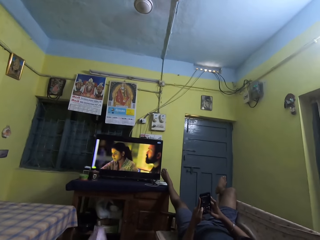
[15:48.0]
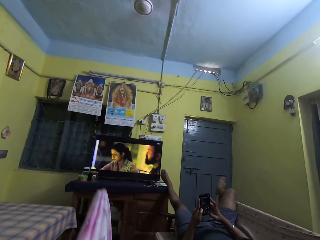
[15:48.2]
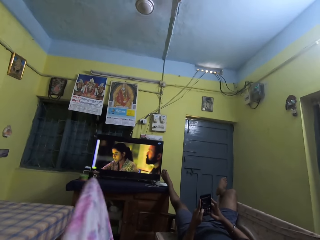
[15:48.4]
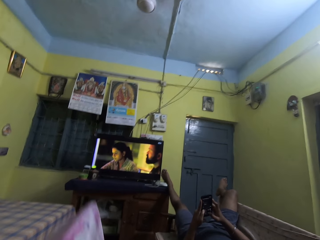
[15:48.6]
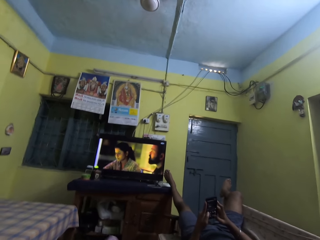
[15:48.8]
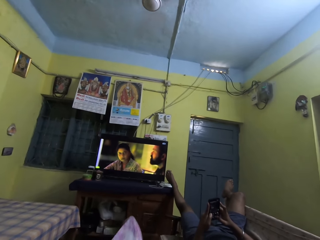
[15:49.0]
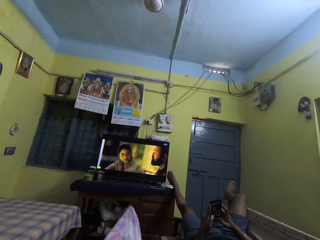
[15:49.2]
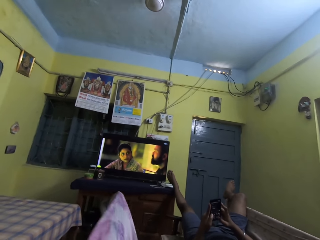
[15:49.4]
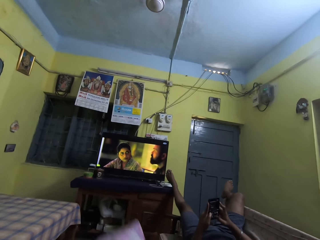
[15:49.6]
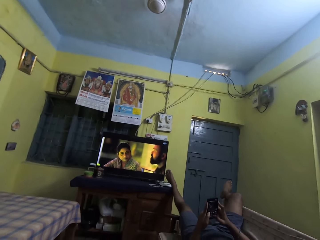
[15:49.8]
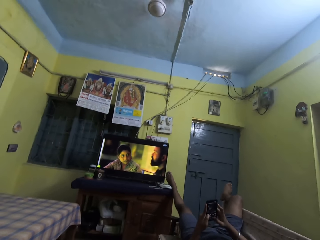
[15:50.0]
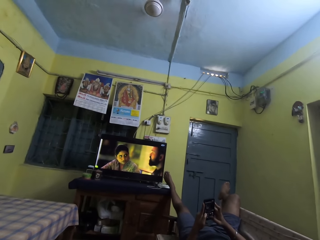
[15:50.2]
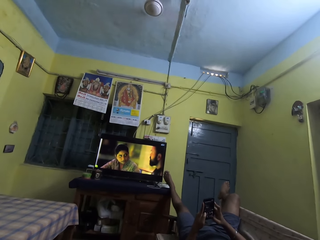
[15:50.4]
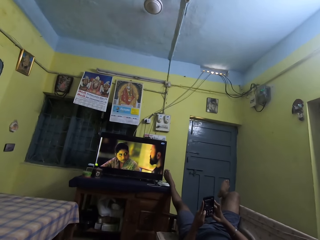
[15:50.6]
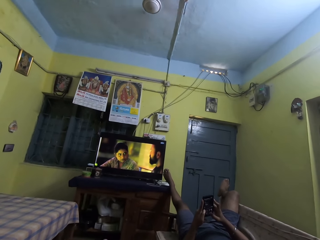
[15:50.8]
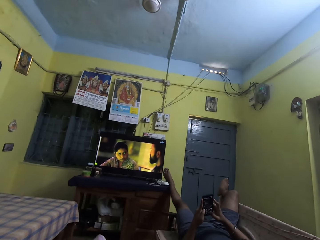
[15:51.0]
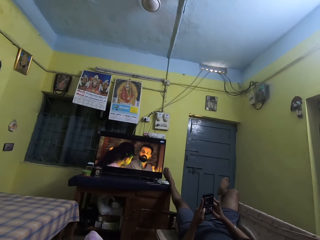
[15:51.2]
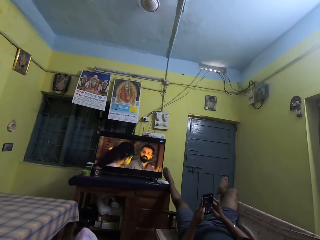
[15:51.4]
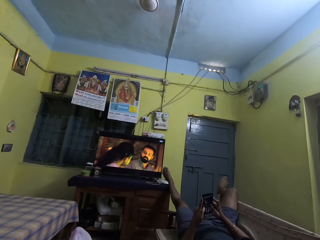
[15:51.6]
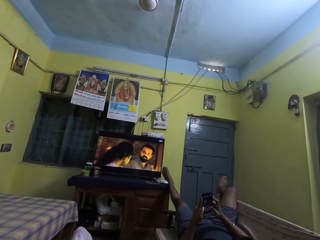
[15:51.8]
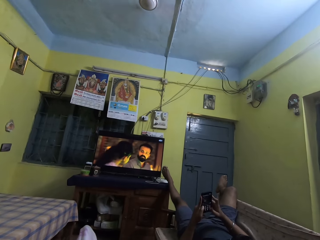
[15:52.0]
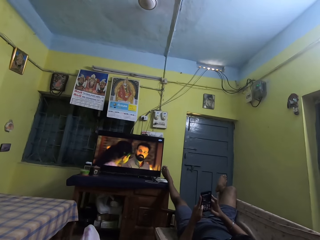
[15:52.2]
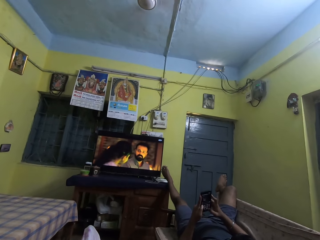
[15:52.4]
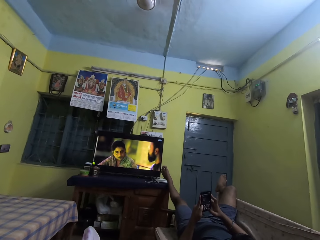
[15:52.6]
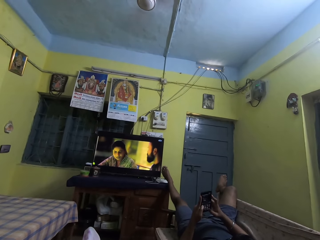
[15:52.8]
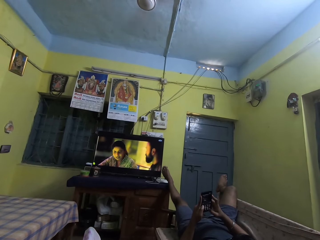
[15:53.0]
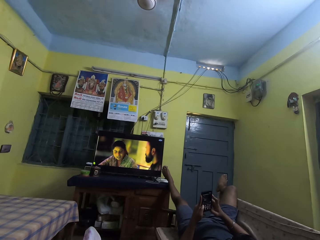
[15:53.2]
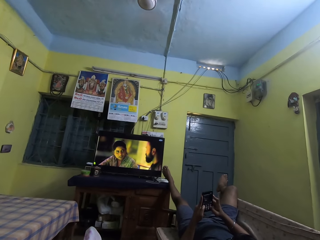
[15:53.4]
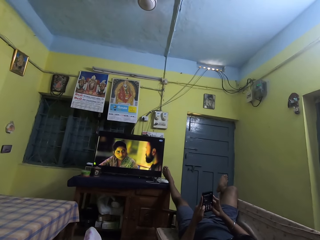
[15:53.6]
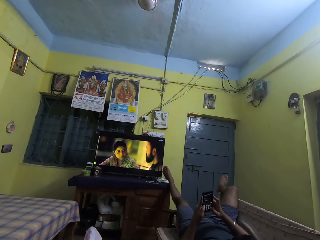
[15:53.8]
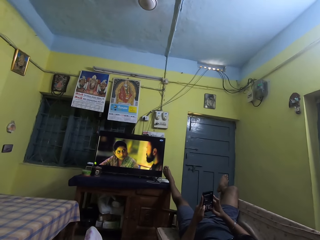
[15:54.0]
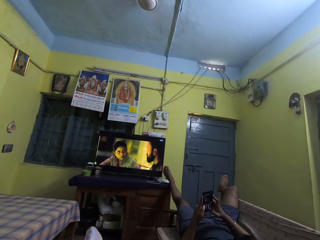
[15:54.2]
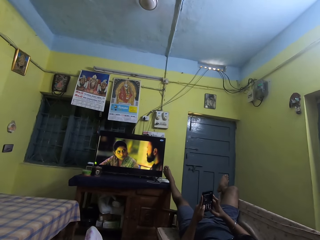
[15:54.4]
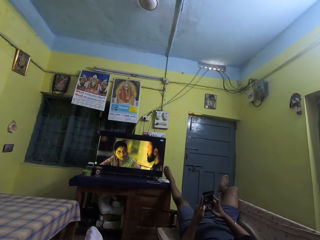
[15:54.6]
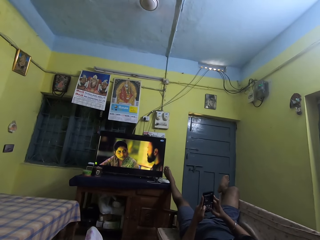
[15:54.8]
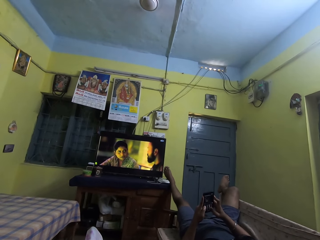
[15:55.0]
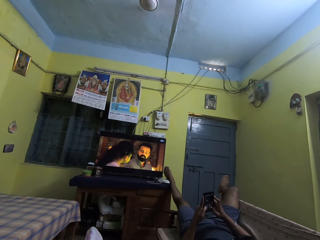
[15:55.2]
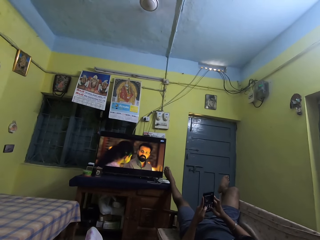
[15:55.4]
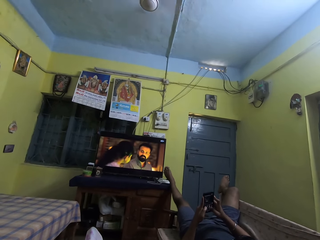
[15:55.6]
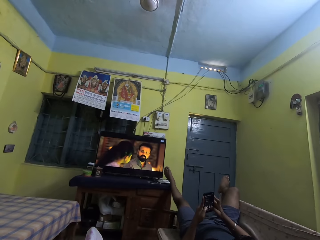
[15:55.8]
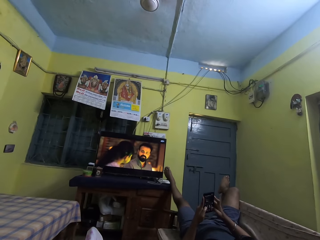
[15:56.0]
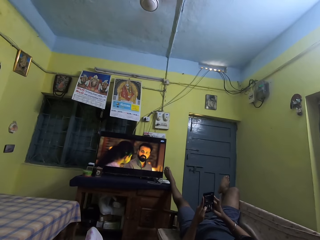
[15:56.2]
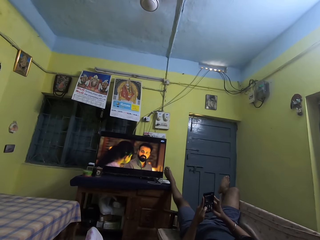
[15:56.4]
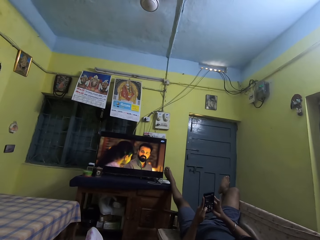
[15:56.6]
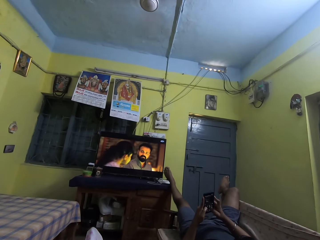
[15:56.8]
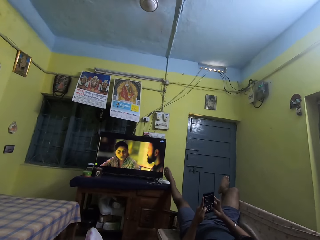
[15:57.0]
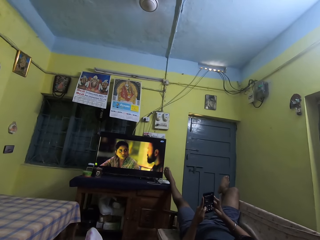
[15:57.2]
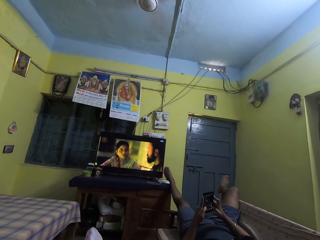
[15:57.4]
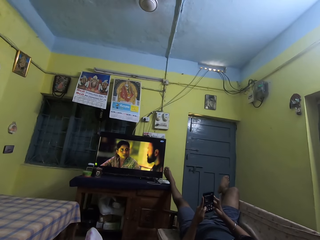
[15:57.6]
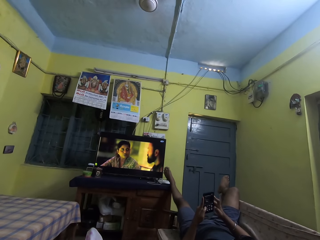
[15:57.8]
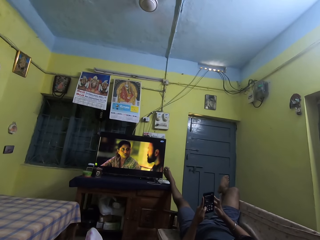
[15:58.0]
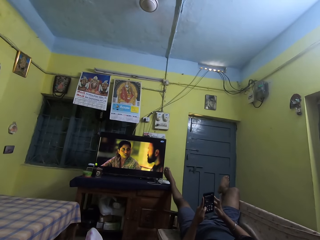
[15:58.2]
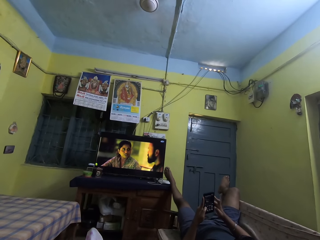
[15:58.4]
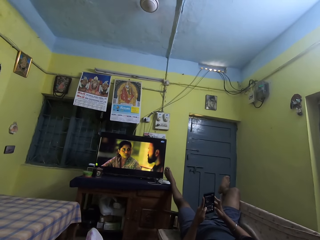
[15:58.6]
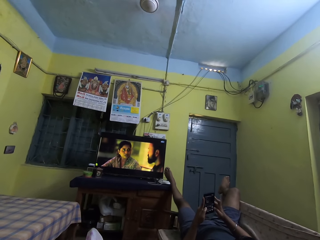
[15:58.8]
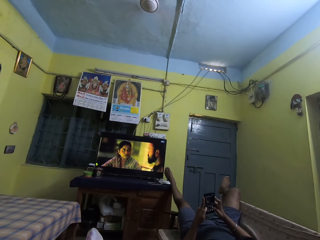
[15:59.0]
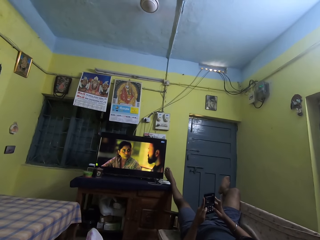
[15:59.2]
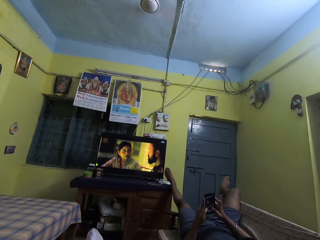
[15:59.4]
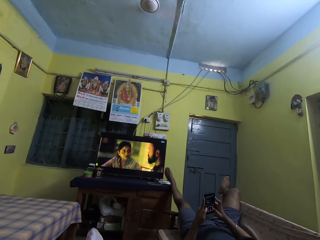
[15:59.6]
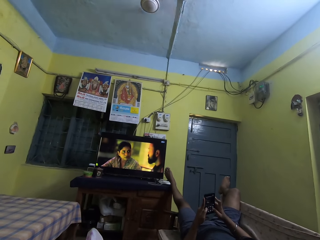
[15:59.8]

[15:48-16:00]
The camera wearer adjusts a cloth with her left hand. She moves something.

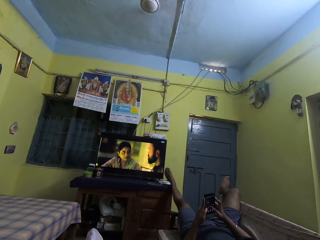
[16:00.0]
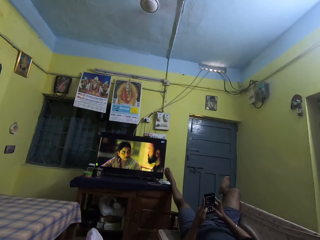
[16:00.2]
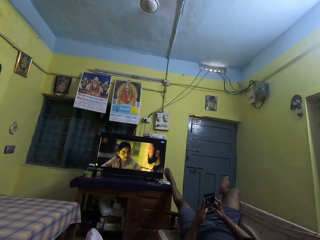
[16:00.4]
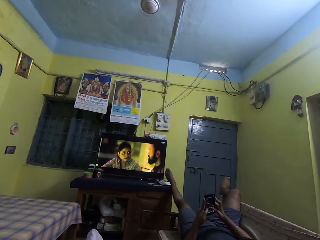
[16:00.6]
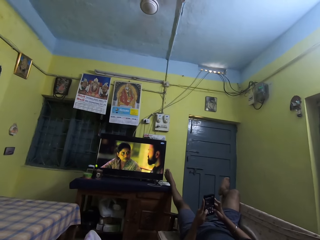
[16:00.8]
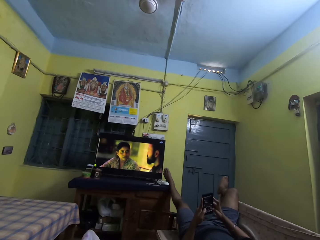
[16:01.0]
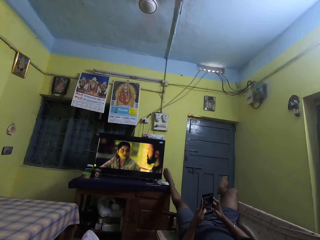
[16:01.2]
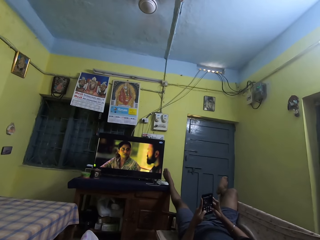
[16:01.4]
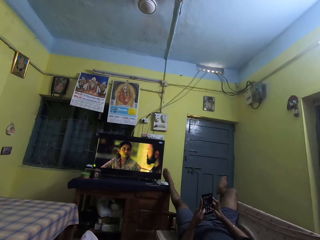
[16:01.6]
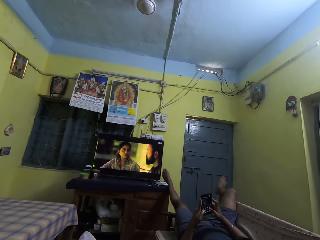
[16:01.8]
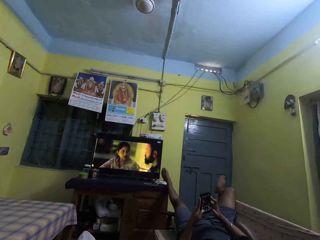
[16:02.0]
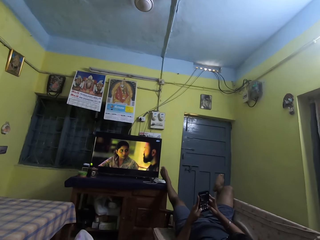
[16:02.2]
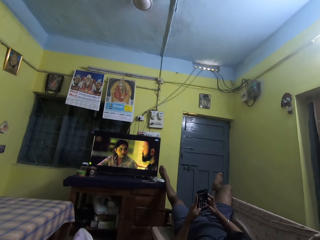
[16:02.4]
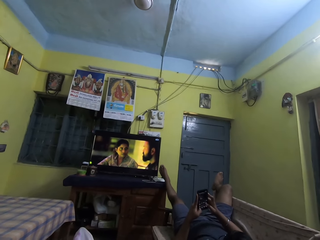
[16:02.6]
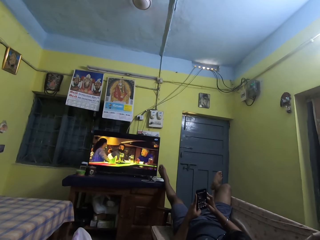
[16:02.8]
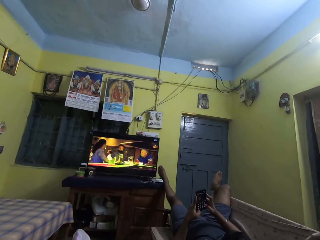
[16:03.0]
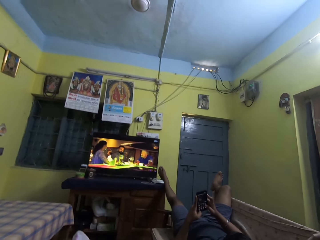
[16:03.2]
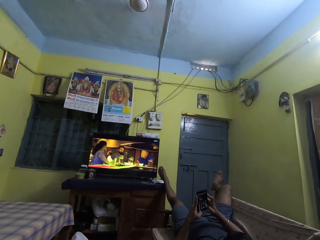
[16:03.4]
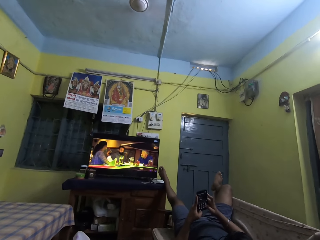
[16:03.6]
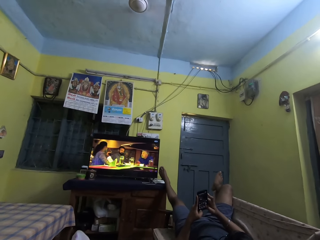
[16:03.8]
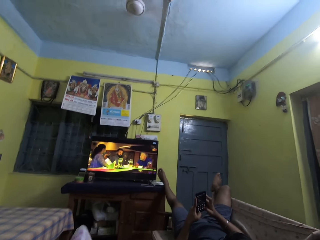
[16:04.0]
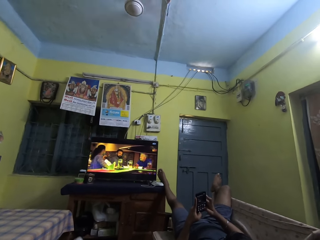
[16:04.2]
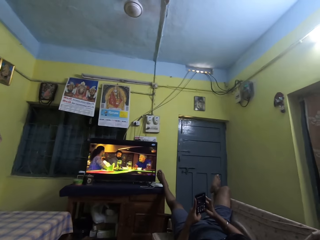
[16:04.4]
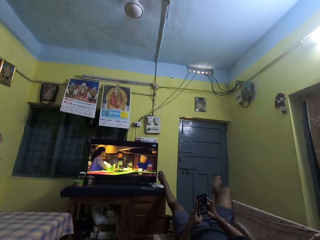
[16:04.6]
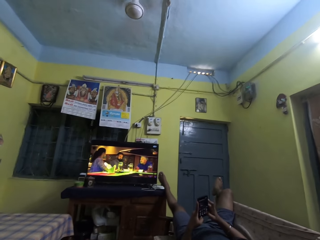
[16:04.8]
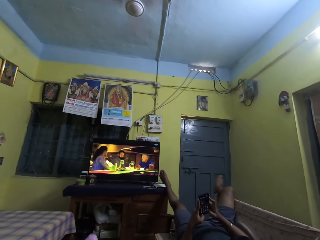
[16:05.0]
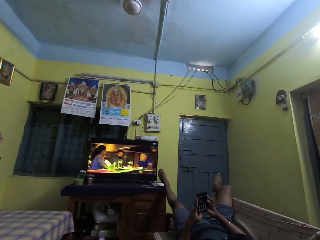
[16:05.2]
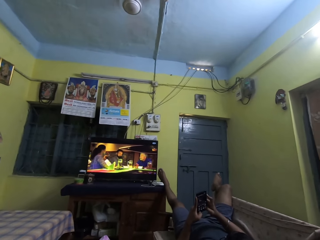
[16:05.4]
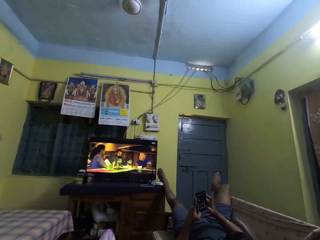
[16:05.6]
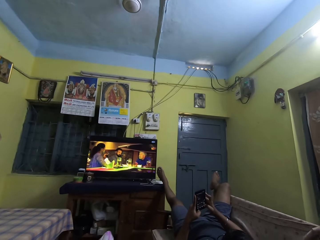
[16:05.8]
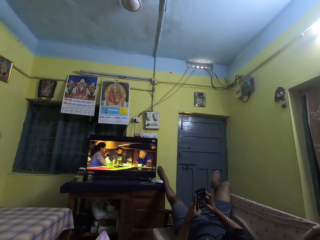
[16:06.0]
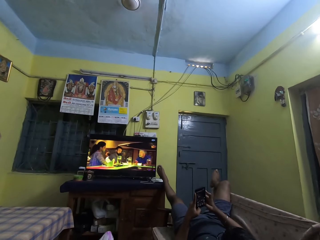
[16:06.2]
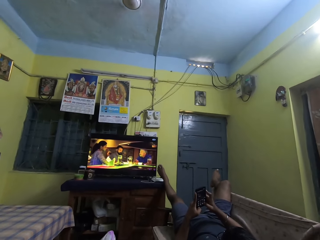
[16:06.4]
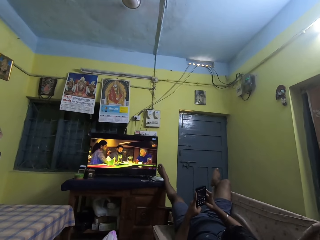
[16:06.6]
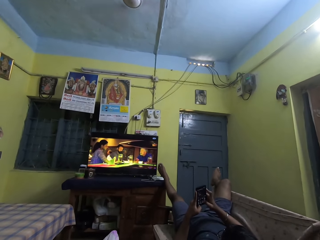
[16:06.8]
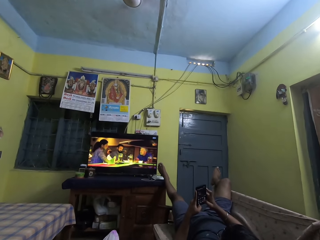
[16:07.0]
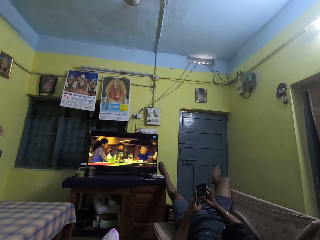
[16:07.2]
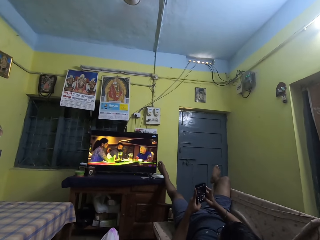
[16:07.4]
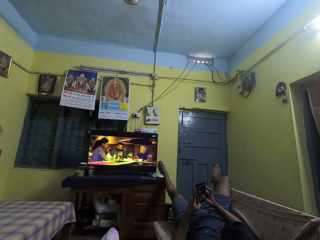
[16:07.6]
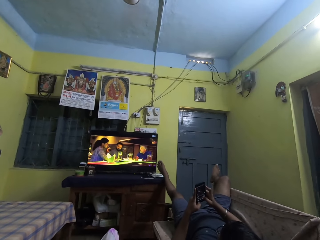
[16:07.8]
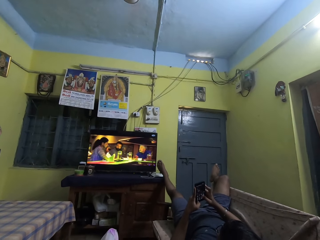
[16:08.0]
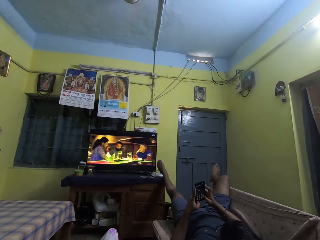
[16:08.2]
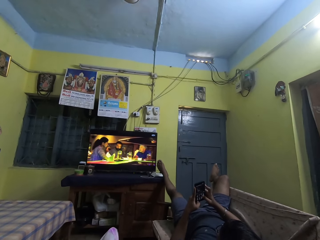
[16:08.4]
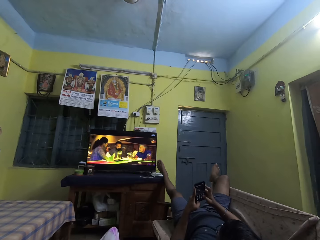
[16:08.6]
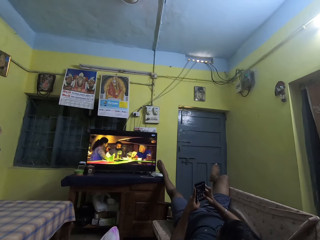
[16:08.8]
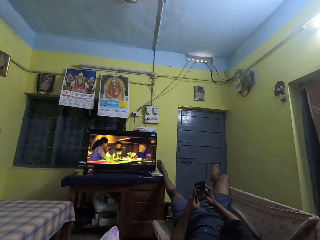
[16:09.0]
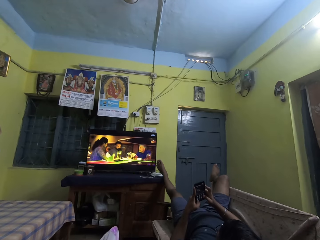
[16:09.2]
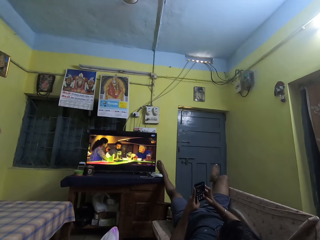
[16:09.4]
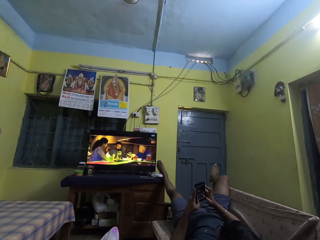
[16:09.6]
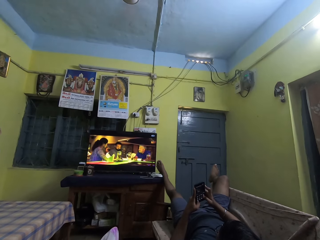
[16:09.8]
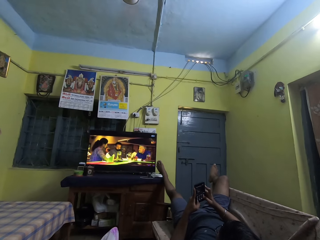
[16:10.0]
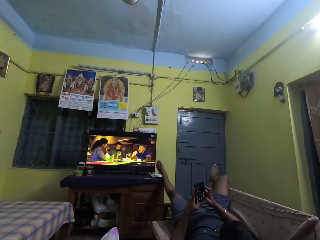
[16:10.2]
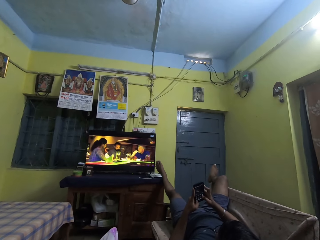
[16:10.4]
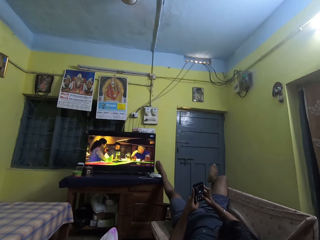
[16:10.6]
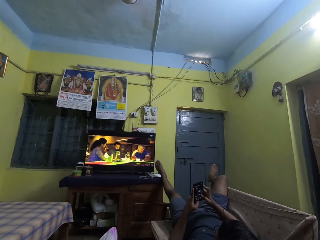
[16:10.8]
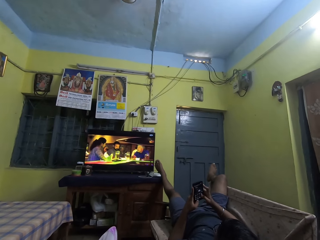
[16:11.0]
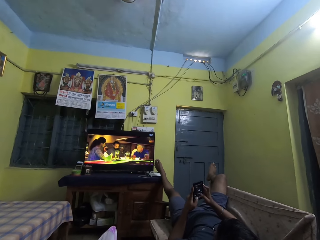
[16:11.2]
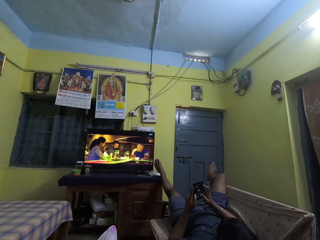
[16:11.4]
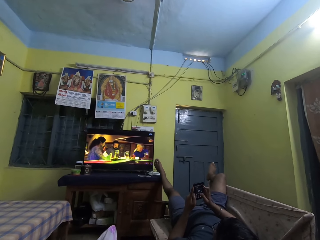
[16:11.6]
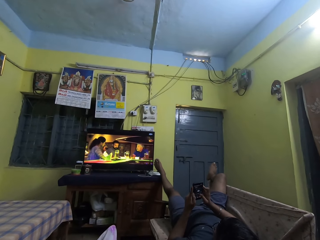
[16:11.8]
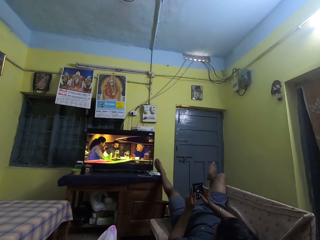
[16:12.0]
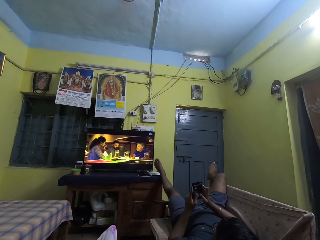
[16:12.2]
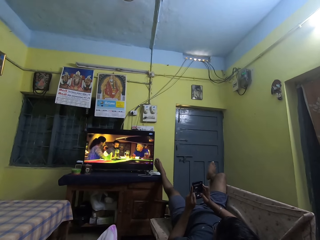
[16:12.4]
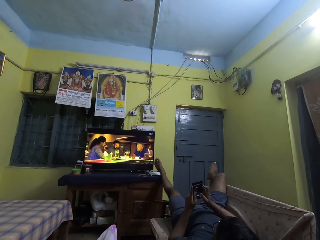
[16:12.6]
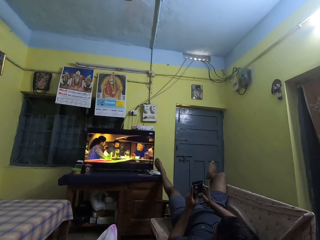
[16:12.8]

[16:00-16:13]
The camera wearer moves something.
